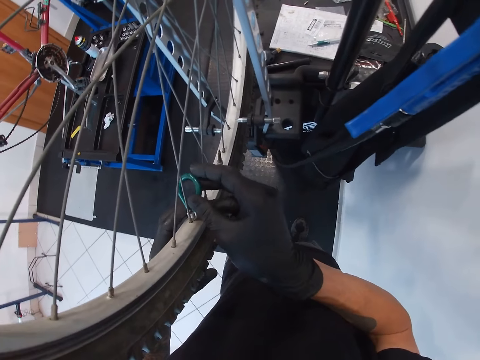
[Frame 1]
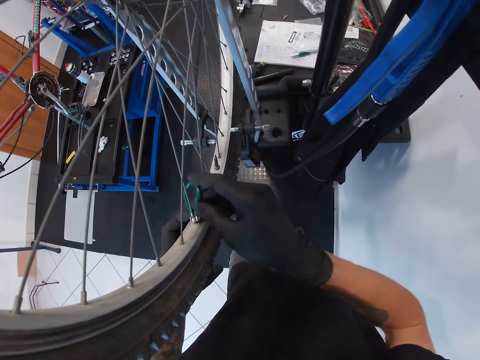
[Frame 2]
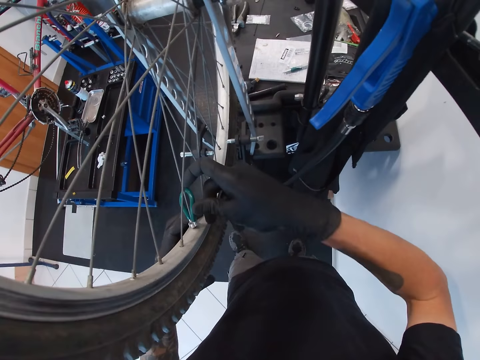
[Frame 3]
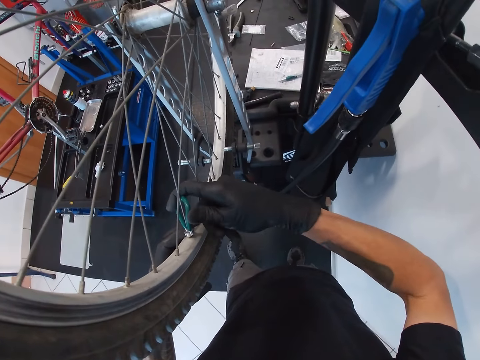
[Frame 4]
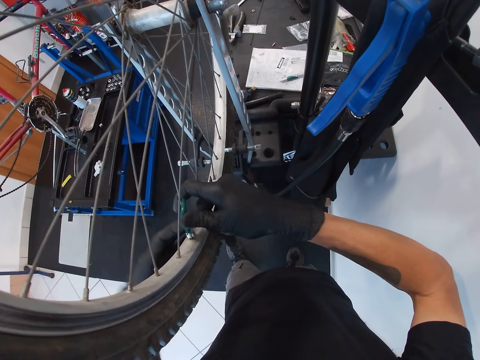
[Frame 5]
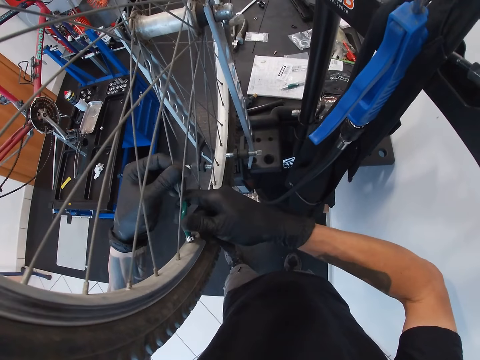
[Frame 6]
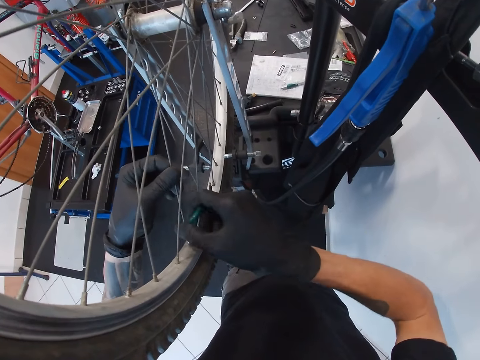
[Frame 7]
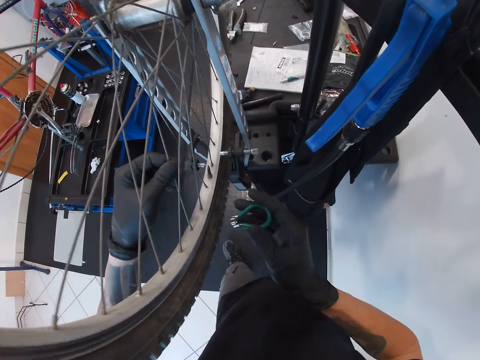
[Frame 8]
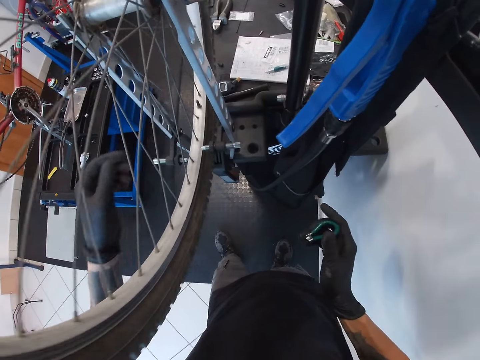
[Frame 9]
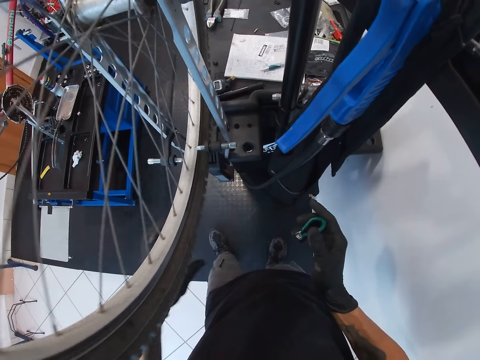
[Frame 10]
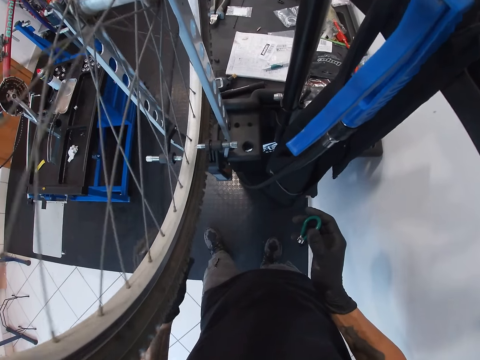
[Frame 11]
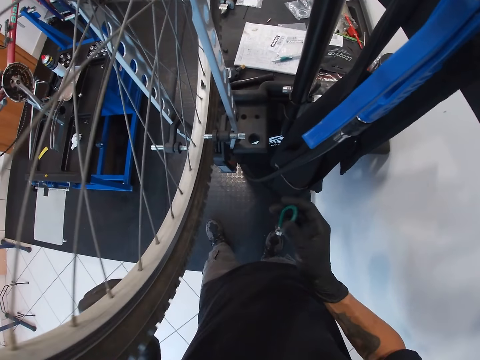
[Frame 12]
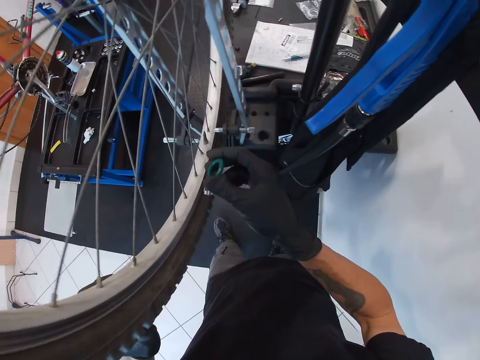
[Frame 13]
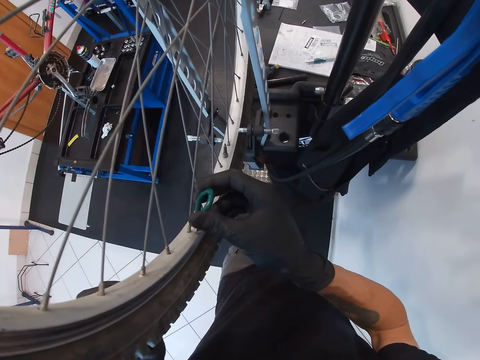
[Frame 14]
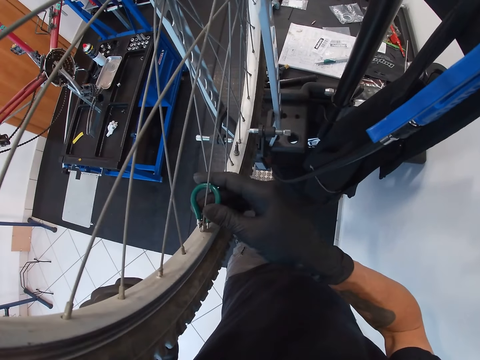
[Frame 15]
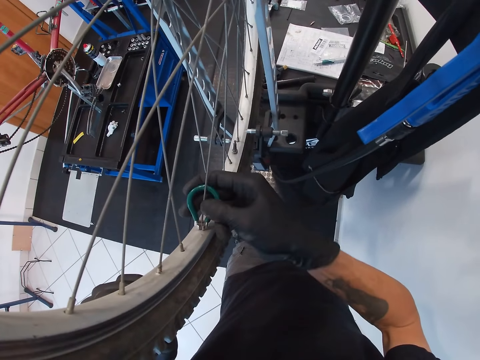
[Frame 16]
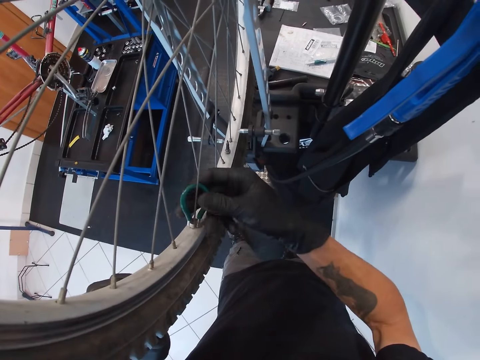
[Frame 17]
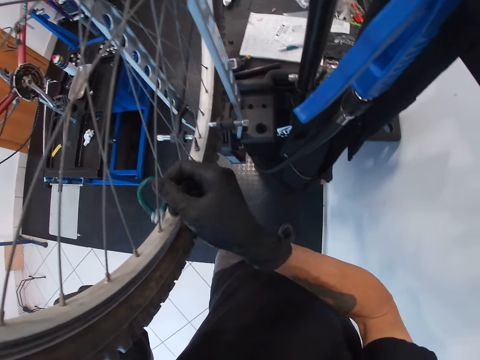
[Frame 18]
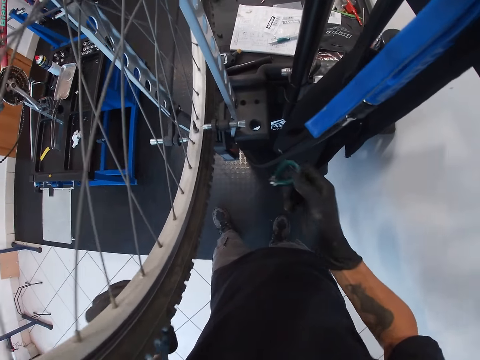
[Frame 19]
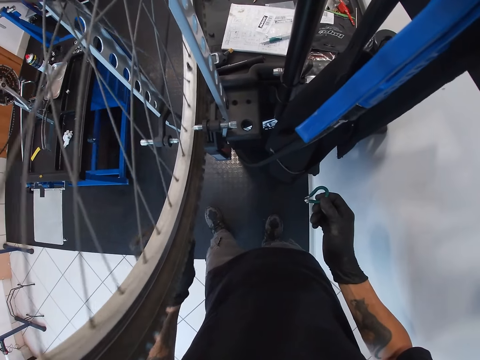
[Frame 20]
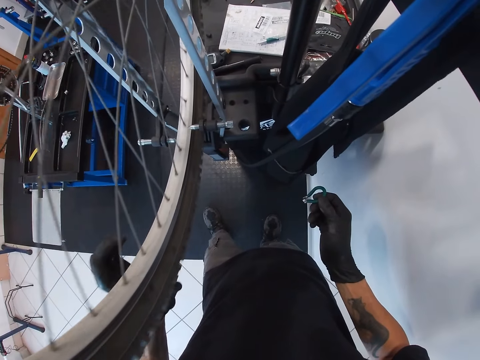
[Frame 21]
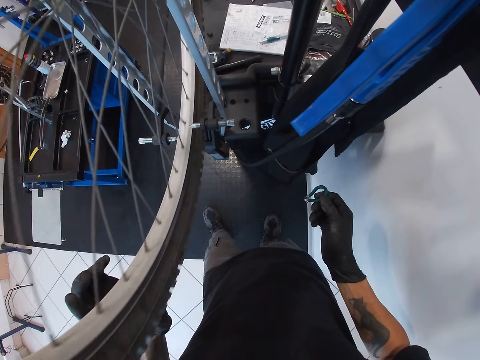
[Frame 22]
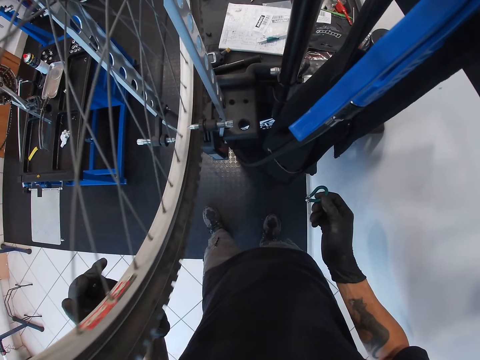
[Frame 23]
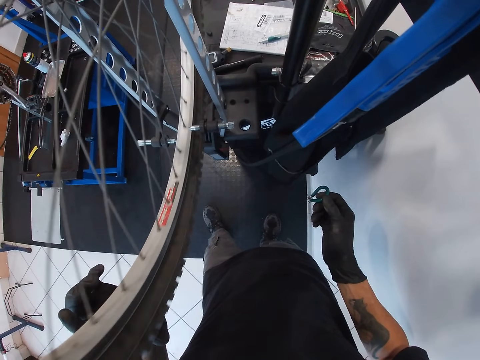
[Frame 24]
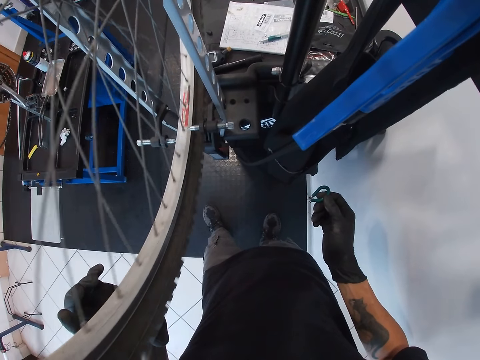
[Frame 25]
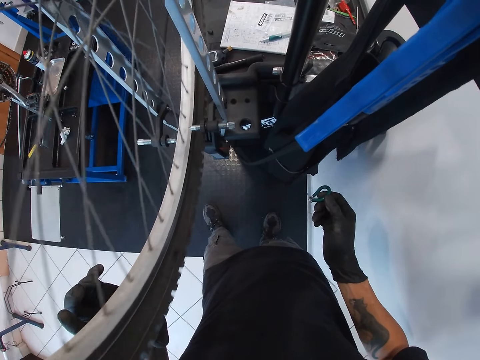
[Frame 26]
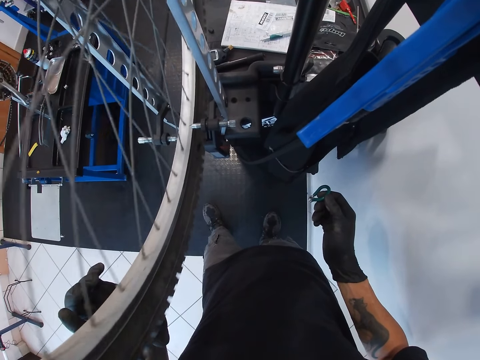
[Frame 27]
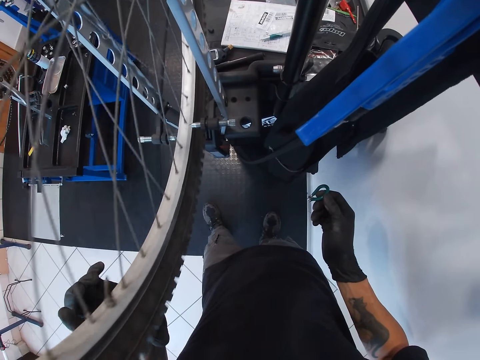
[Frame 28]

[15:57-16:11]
The camera wearer tightens the bicycle spoke nipple with the spoke key in his right hand. He holds the spoke of the bicycle with his left hand. He spins a tire. He tightens the bicycle spoke nipple with the spoke key in his right hand. He rolls the tyre of the bicycle with his left hand.

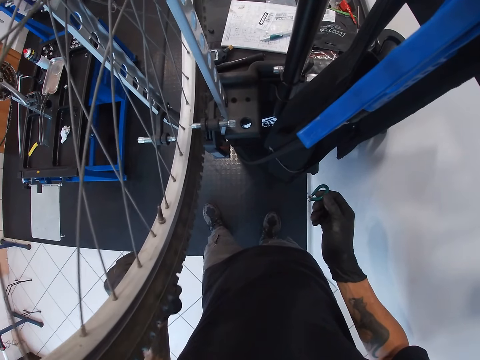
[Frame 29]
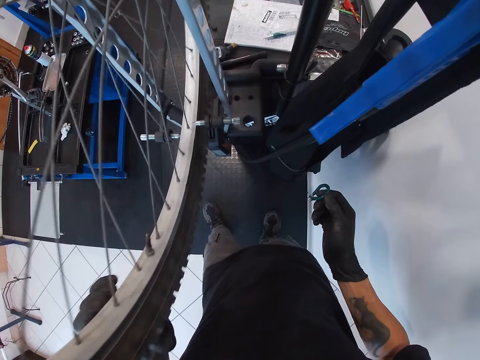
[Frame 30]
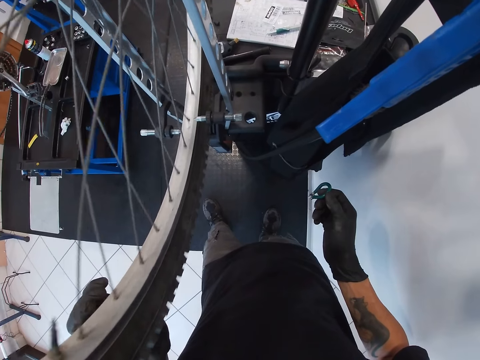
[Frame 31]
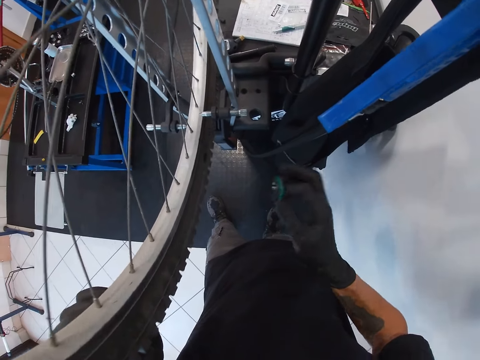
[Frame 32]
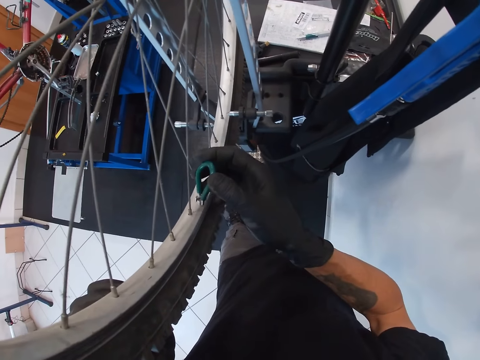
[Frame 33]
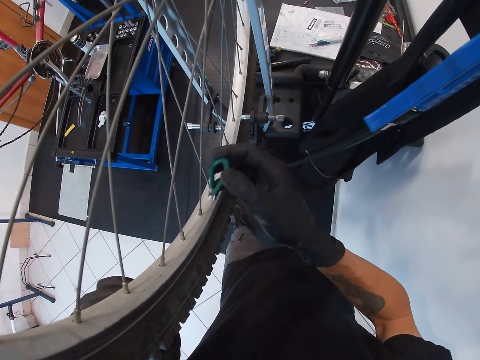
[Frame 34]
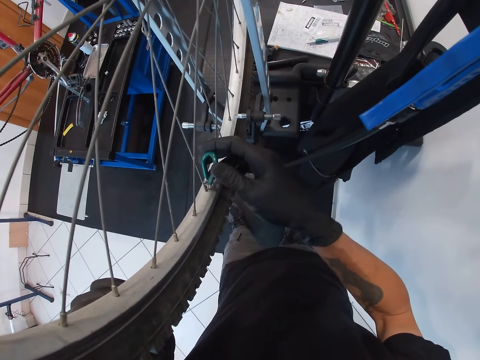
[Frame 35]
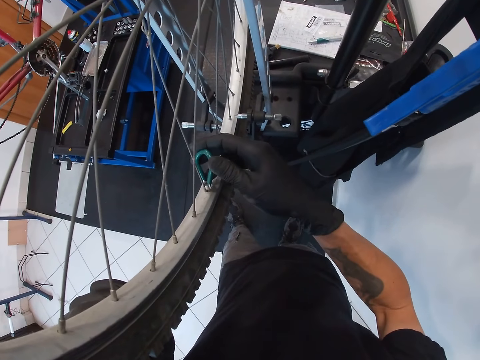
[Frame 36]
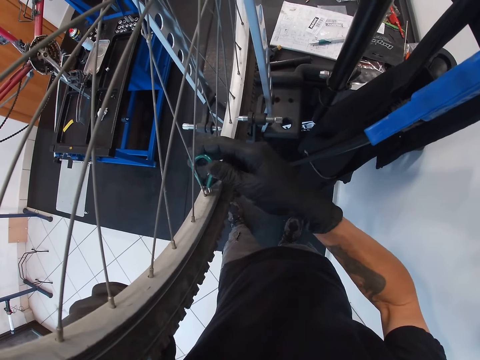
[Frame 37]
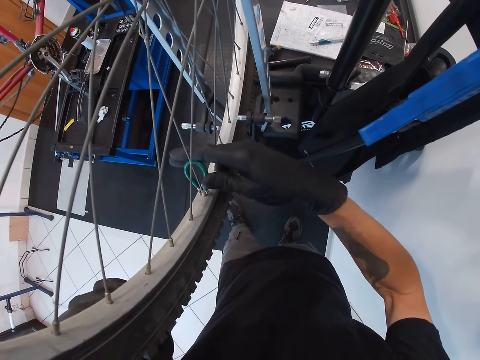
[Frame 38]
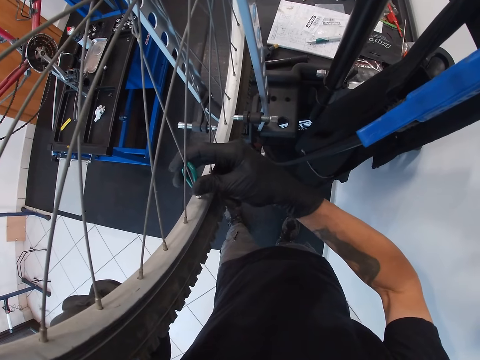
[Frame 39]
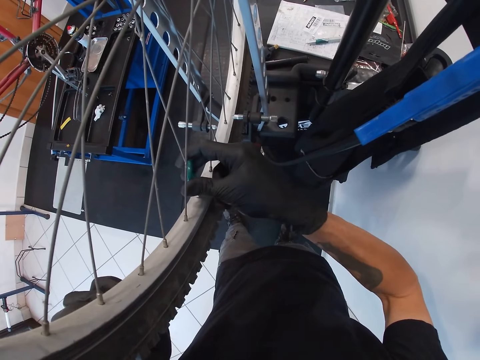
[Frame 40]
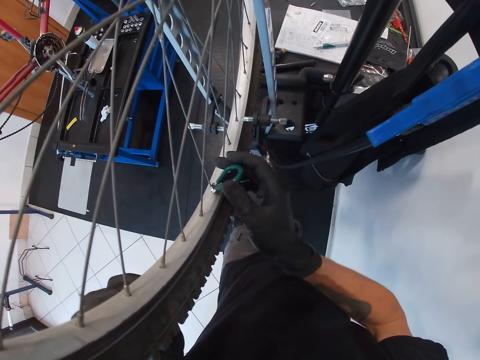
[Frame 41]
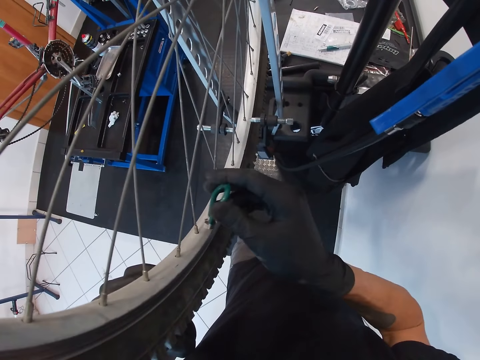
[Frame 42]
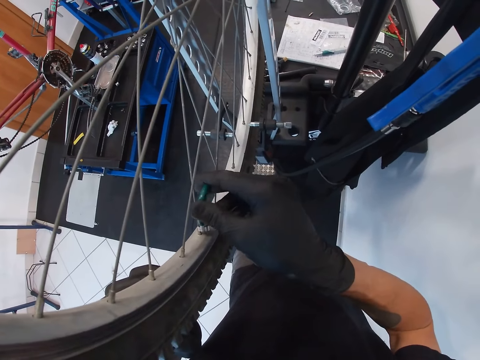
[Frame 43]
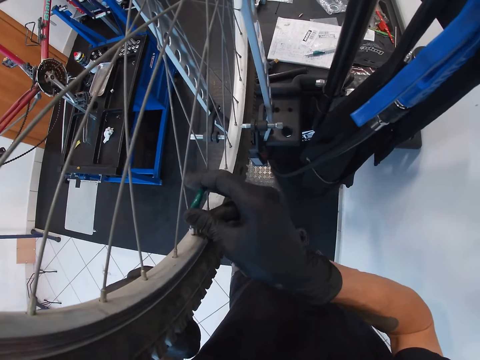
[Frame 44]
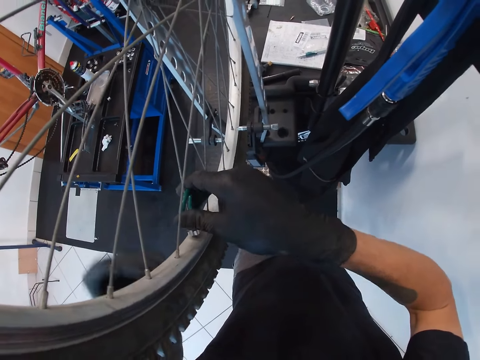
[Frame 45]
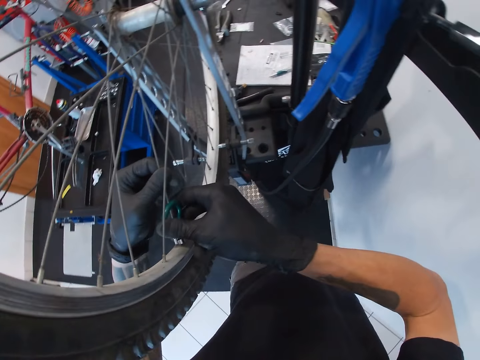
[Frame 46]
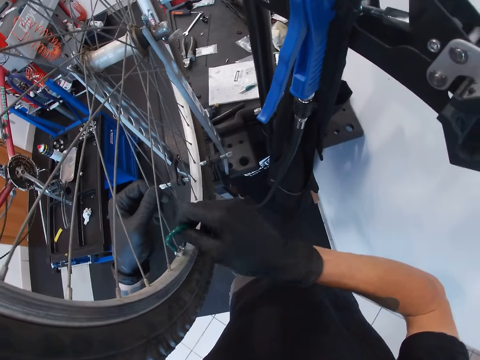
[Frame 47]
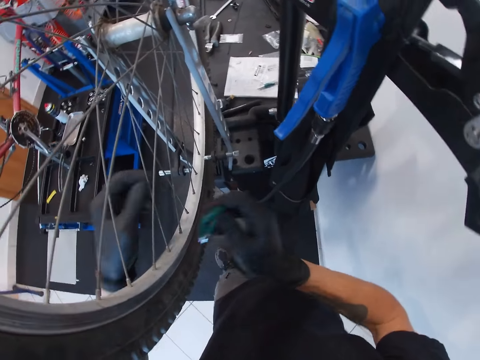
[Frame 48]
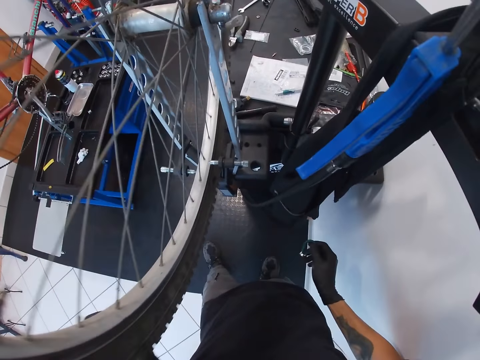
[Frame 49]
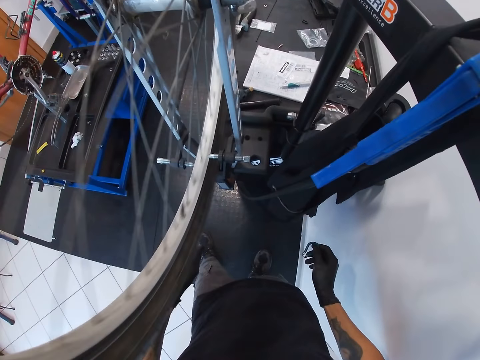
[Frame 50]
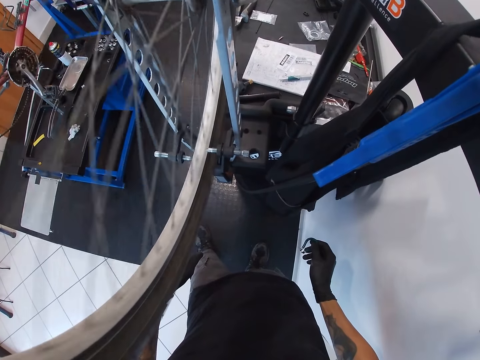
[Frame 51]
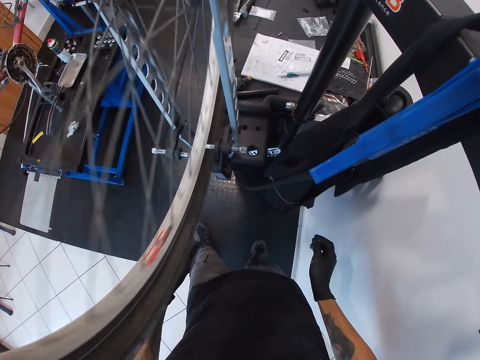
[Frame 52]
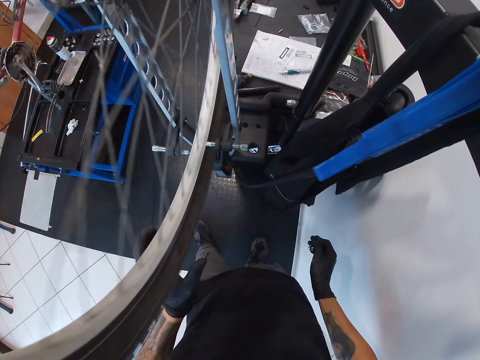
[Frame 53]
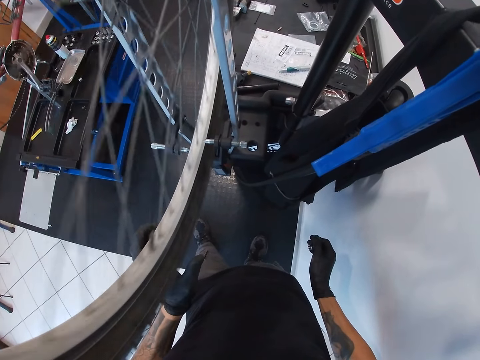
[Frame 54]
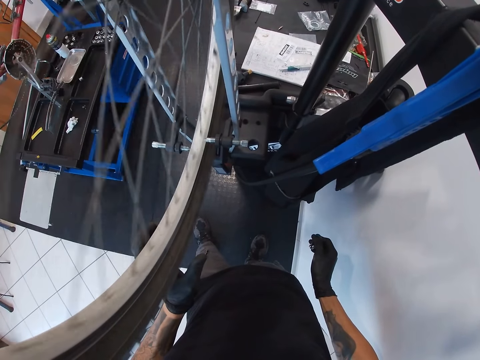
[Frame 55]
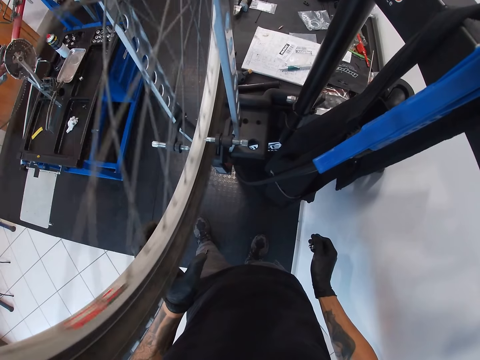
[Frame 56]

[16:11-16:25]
The camera wearer tightens the bicycle spoke nipple with the spoke key in his right hand. He rolls the tyre of the bicycle with his left hand.
